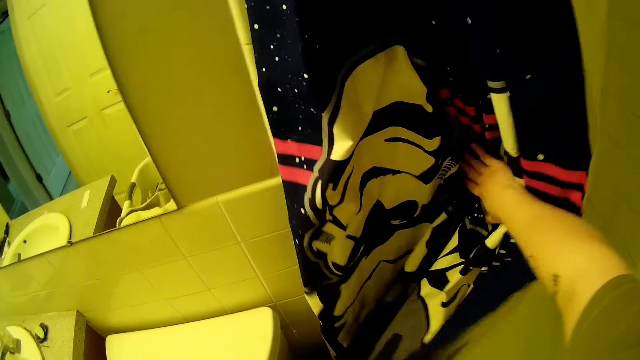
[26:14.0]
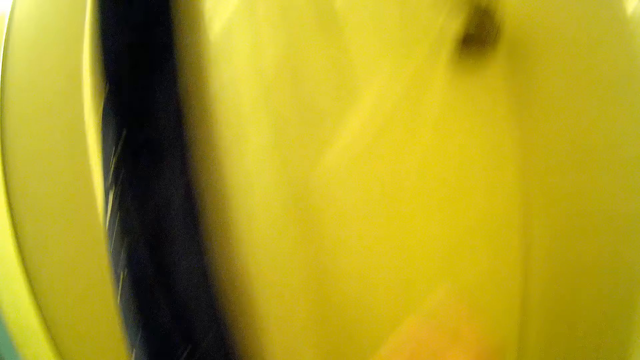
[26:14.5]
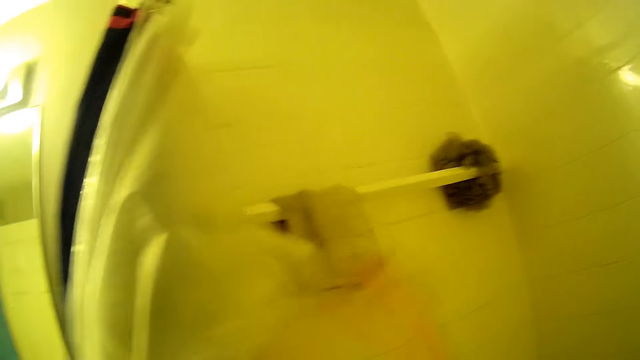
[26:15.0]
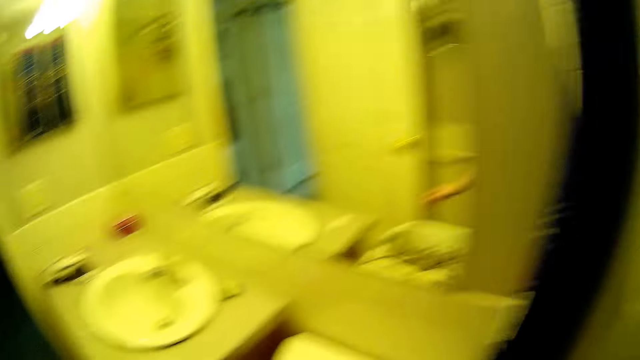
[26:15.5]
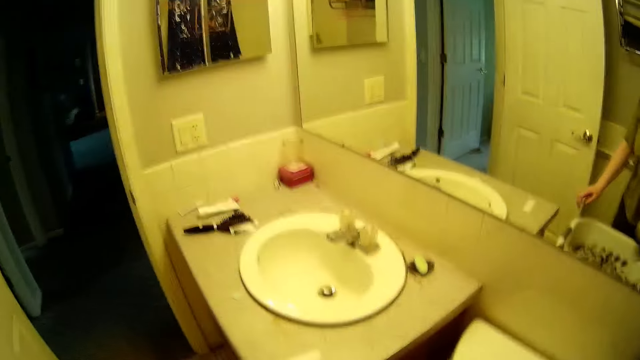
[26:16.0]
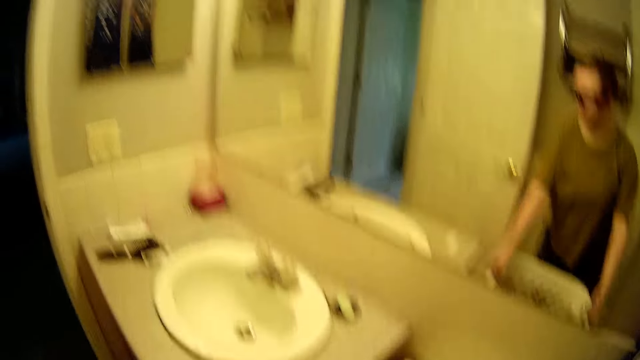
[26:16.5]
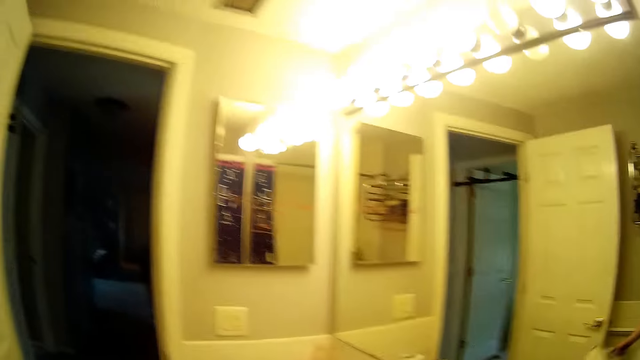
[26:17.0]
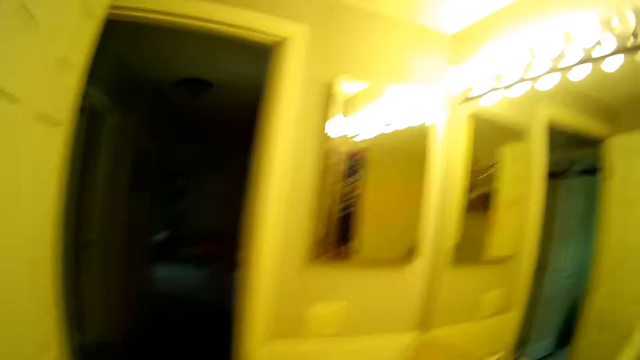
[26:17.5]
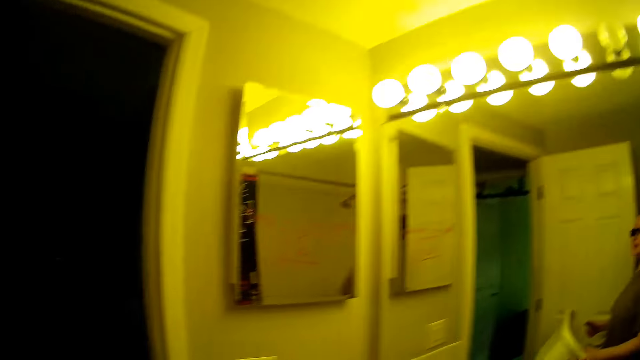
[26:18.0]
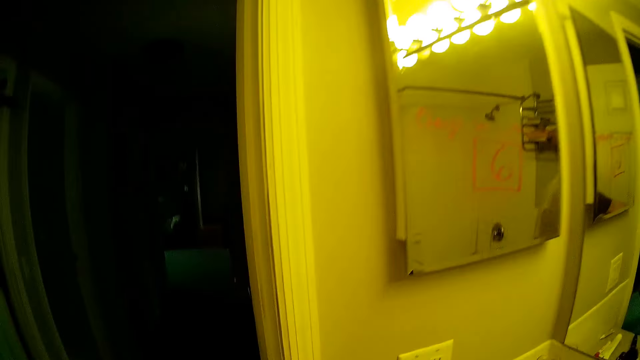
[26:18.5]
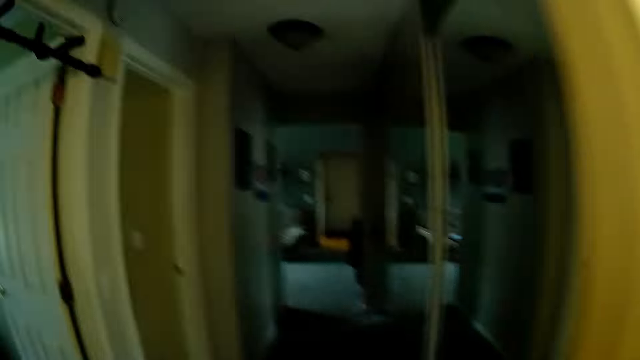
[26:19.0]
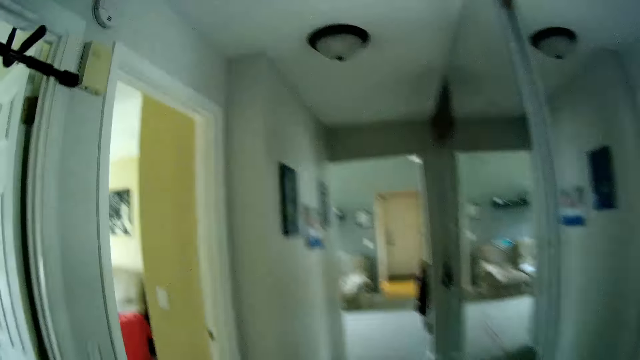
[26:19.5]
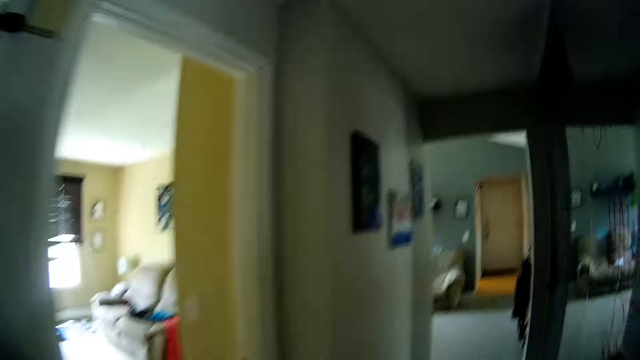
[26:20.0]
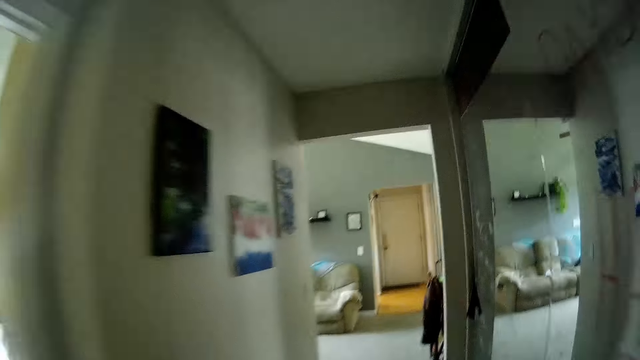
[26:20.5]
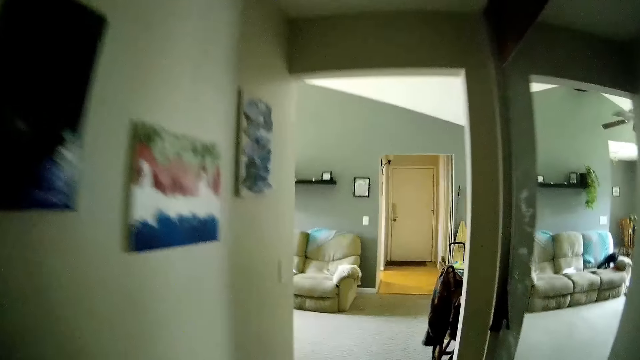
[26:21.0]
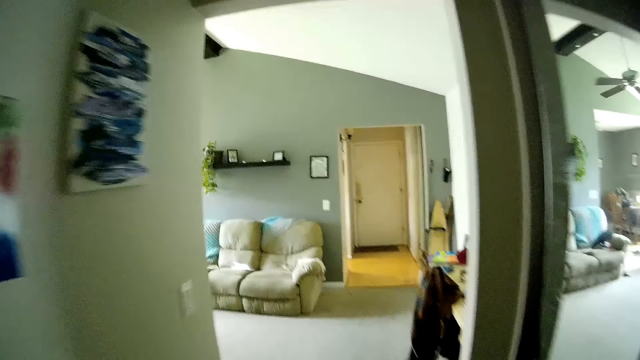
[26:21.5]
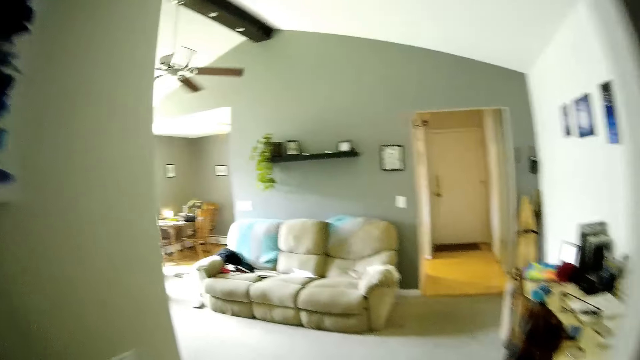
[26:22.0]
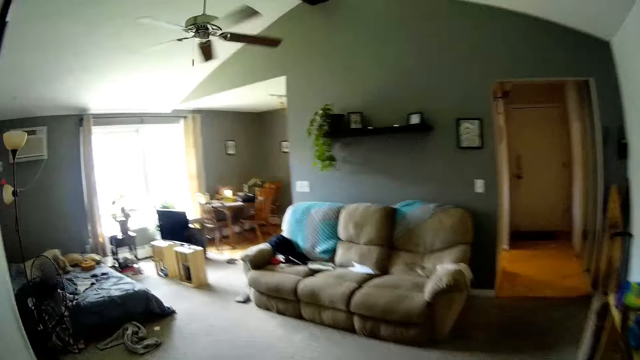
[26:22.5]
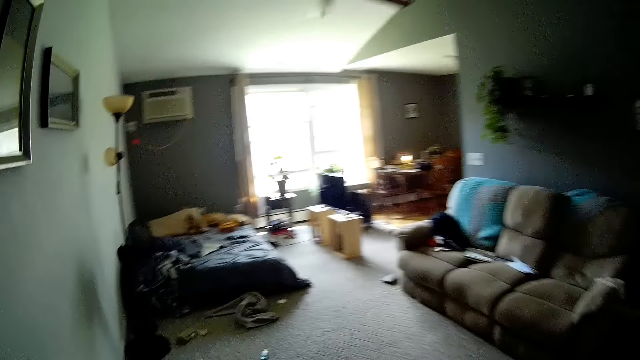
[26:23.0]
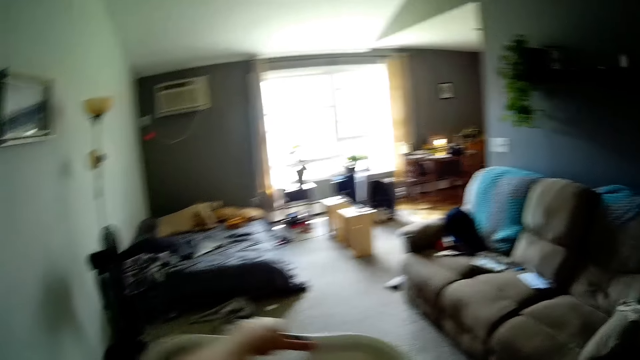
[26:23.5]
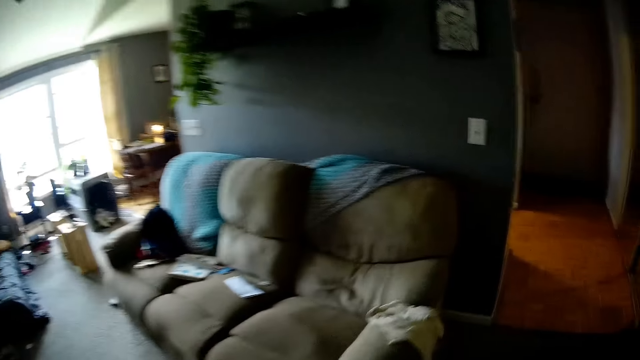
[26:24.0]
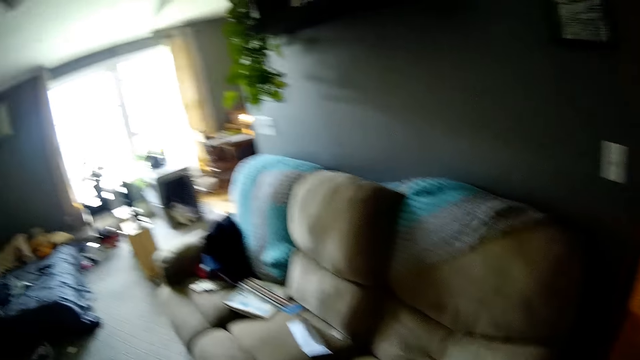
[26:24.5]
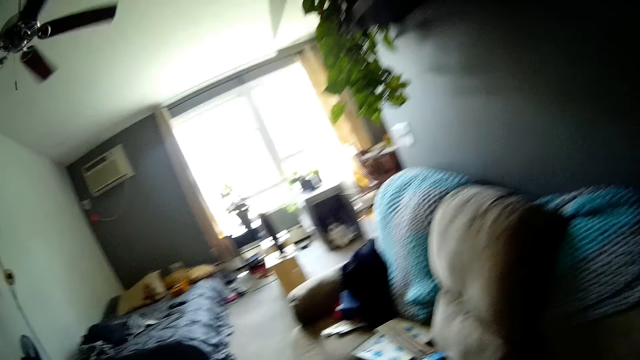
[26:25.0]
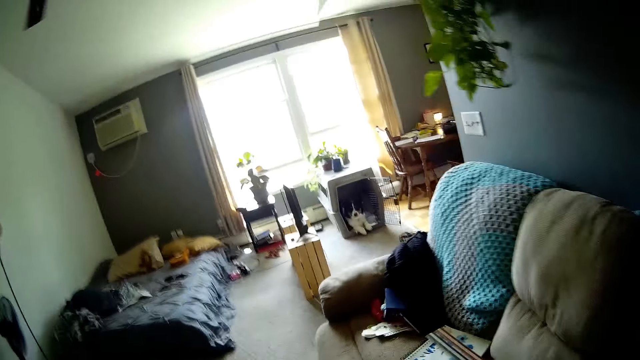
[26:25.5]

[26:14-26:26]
The camera wearer adjusts a cloth with her left hand. She moves the bathroom curtain. She moves the bathroom drape. She picks a napkin from a wall hanger with her right hand. She carries the basket with her hands. She walks towards the sitting room from the toilet.

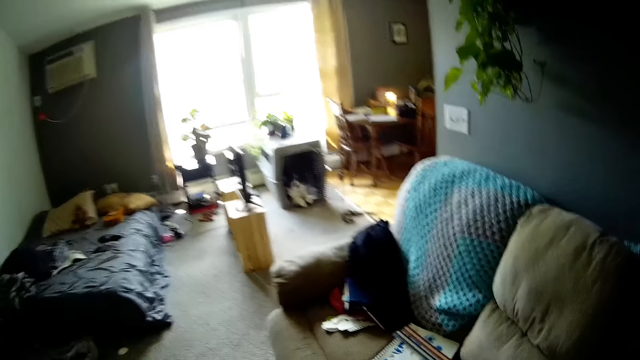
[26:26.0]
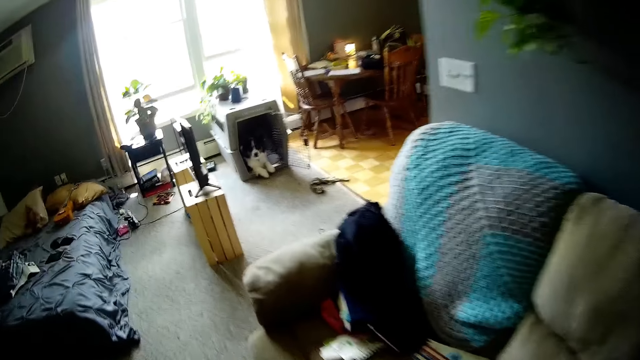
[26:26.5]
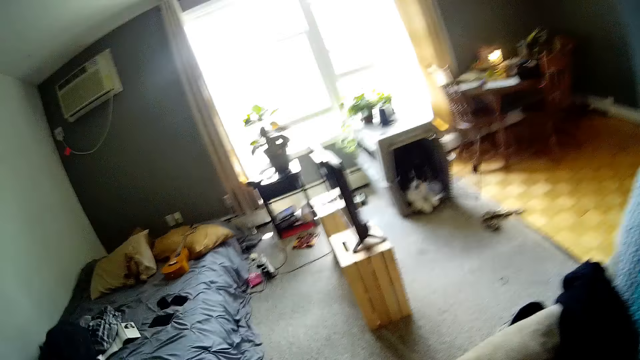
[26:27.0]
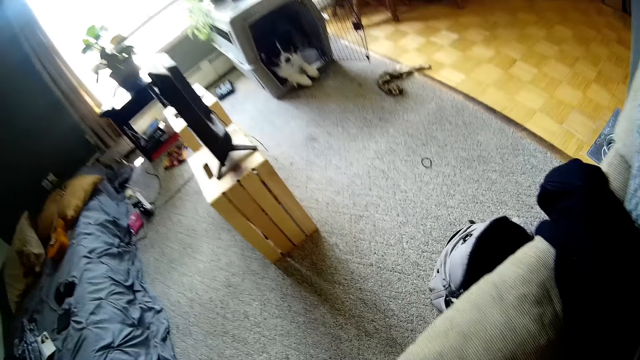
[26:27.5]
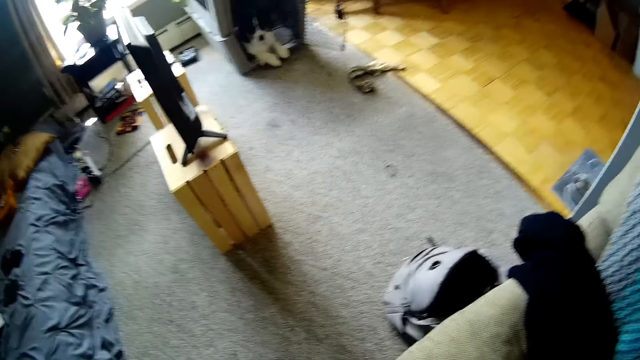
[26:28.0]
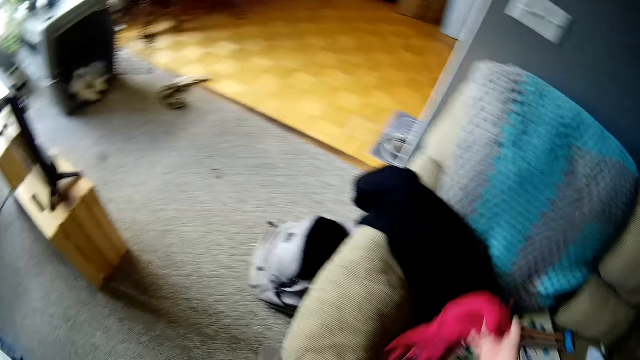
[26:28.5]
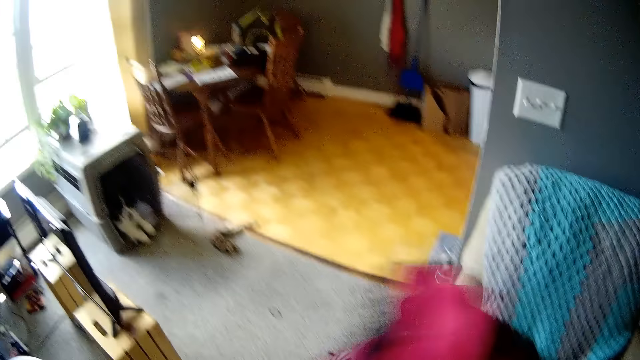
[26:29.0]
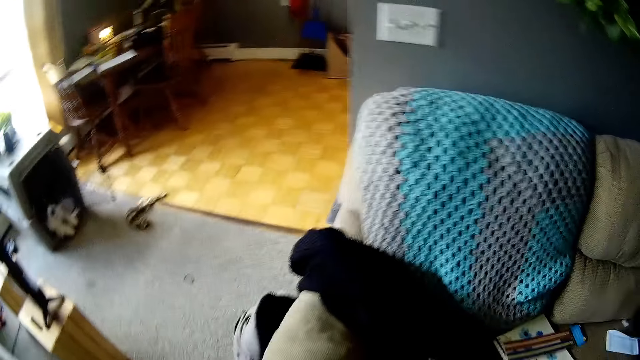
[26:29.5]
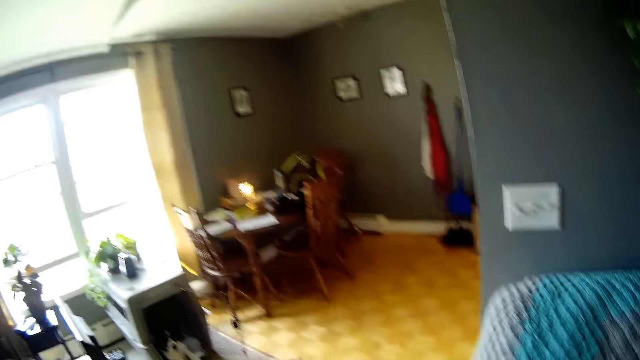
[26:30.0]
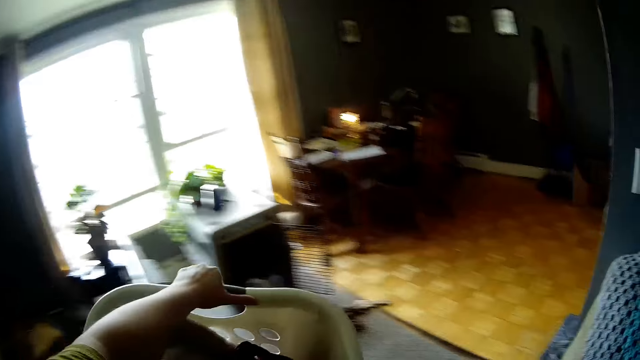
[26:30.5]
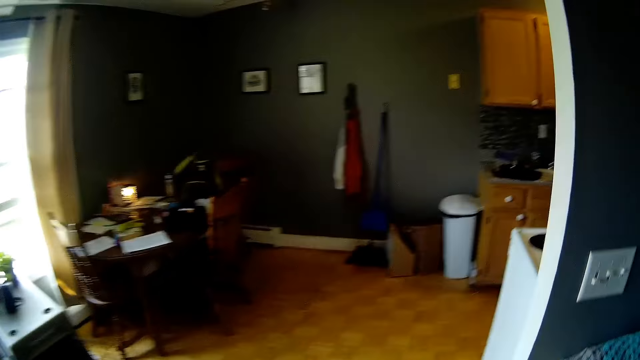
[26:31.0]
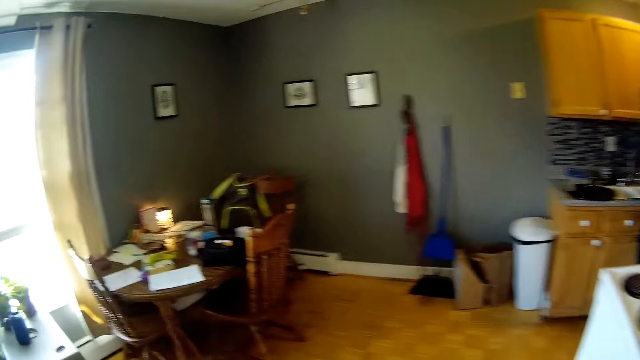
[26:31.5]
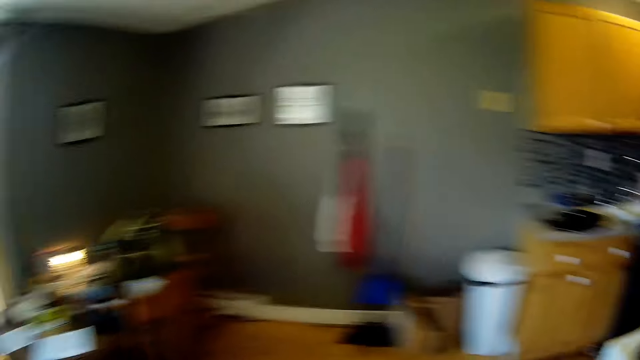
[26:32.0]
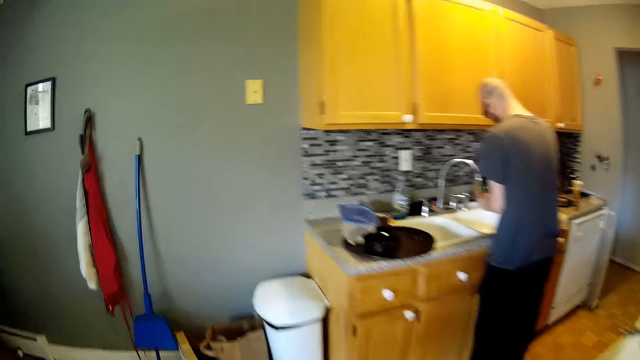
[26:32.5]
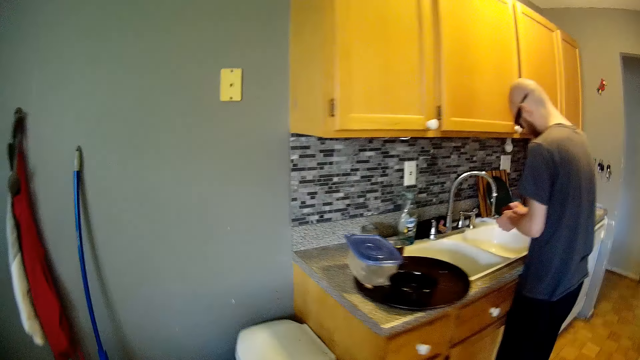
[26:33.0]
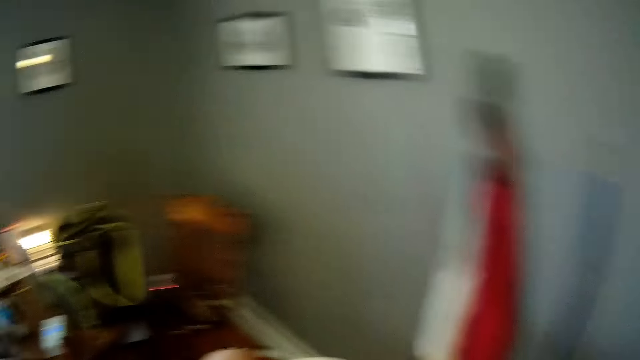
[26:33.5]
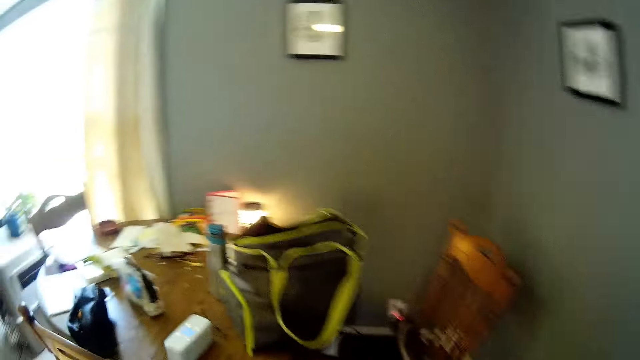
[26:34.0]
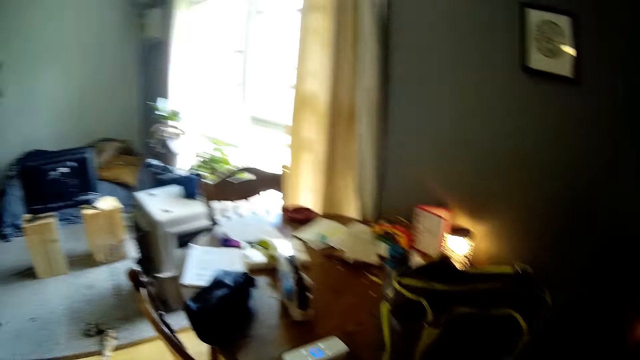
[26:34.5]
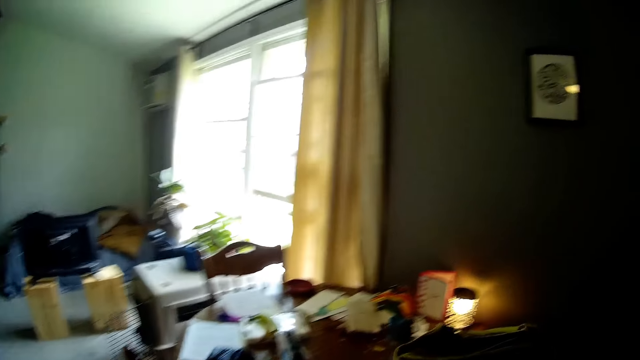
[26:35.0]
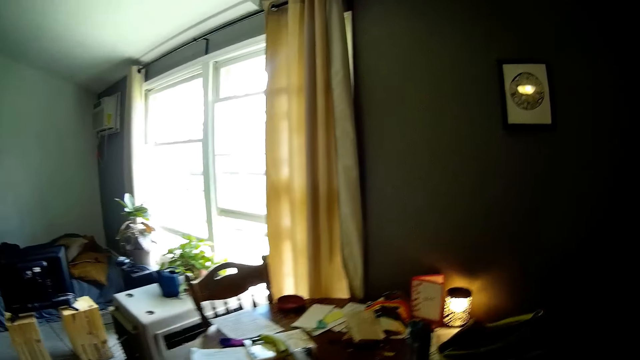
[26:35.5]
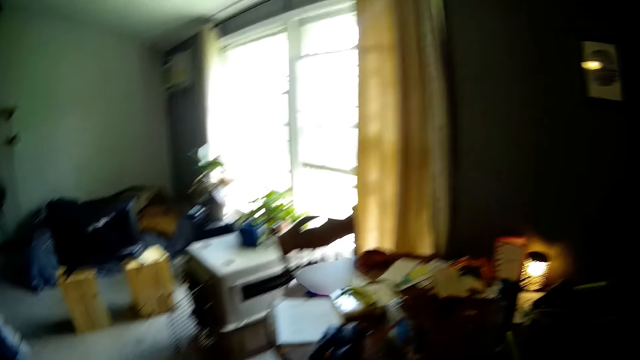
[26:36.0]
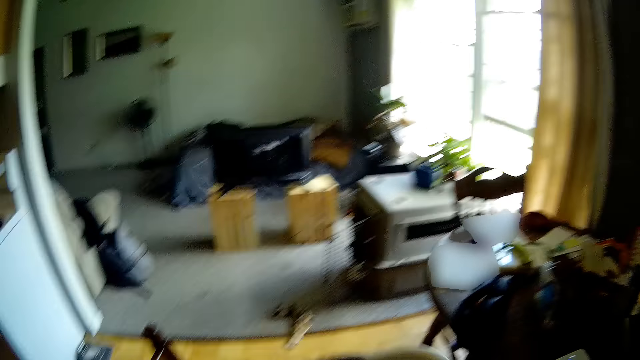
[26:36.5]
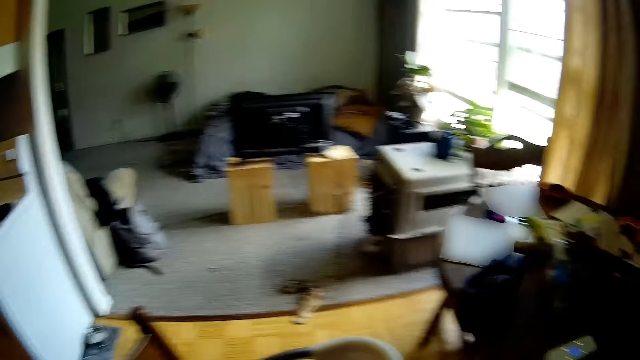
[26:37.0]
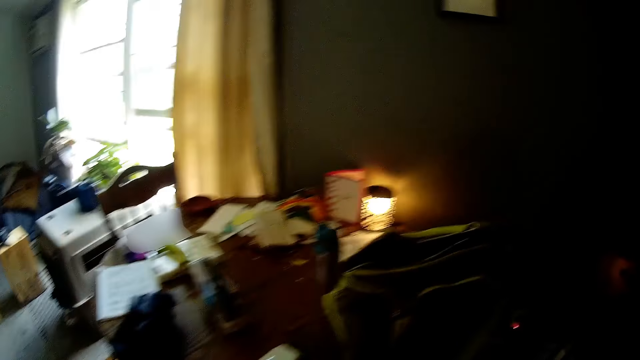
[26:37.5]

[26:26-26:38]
The camera wearer lifts a cloth on hand. They put the cloth inside a basket. They walk with the laundry basket in hand. A man washes his hands in the sink. The camera wearer looks around.
